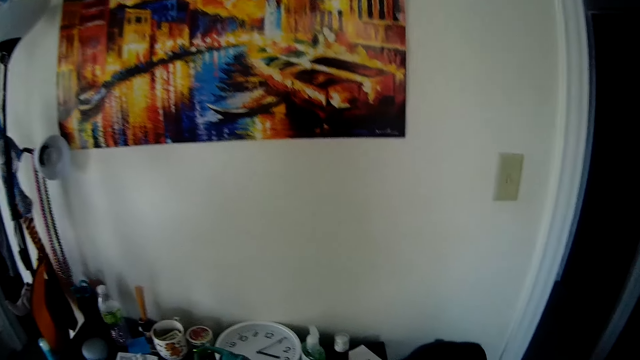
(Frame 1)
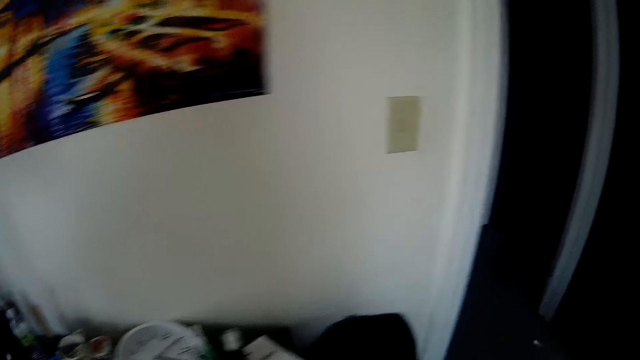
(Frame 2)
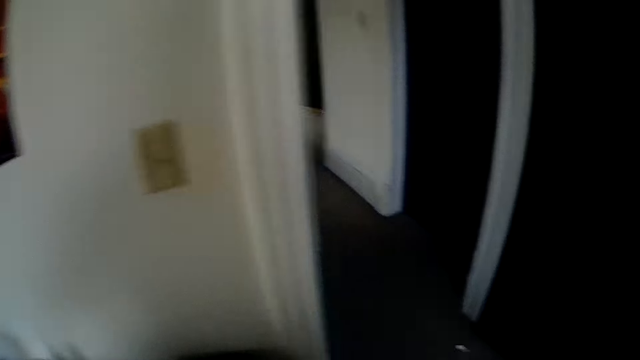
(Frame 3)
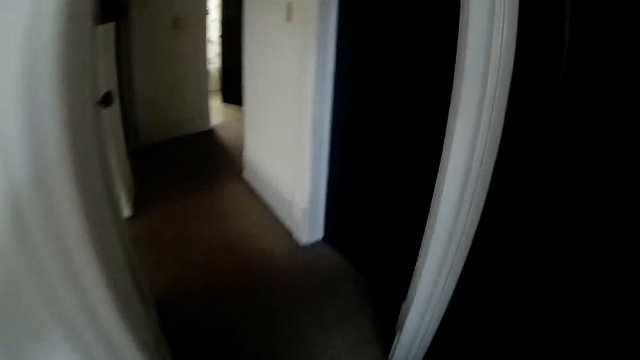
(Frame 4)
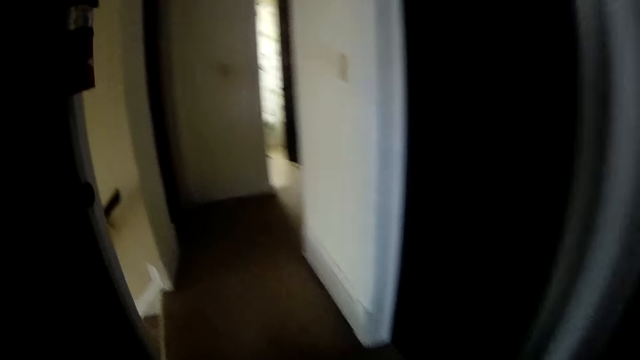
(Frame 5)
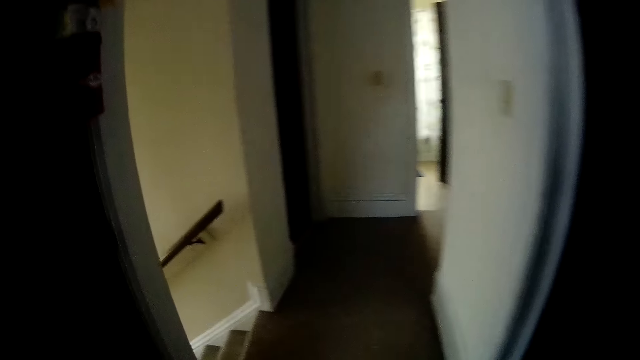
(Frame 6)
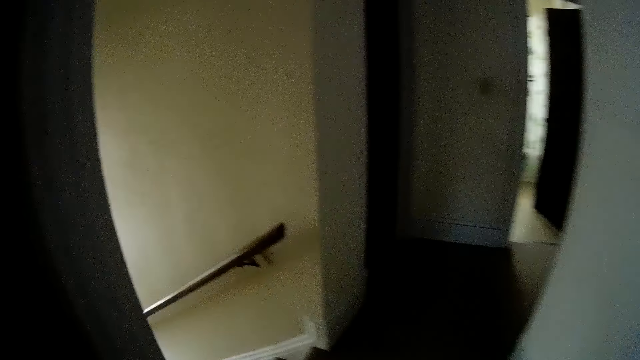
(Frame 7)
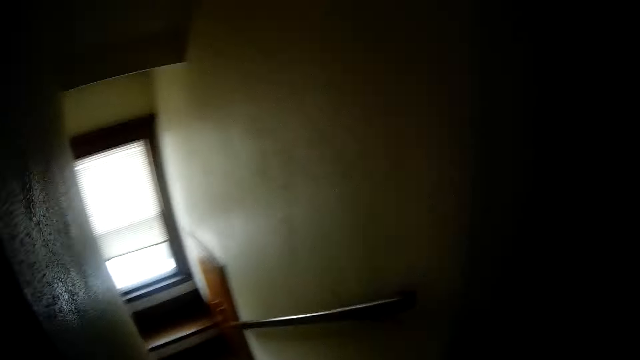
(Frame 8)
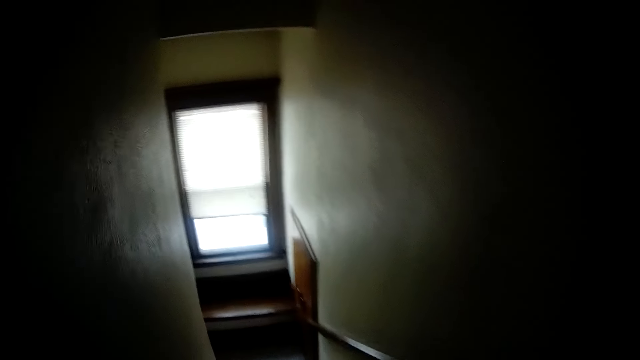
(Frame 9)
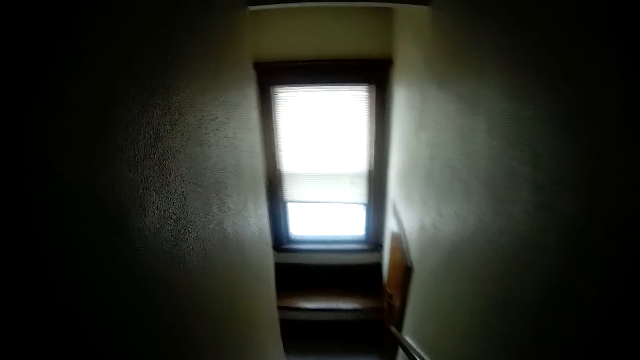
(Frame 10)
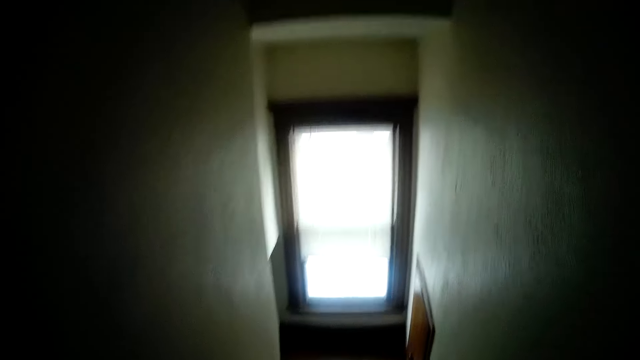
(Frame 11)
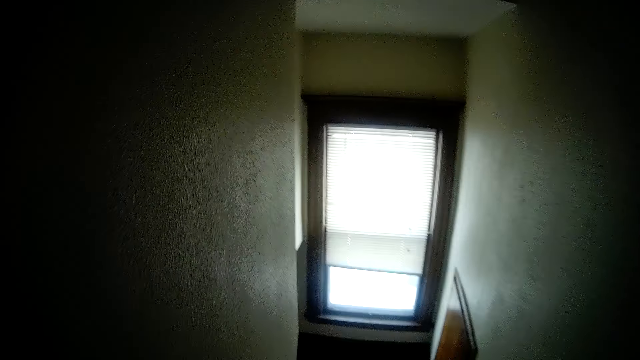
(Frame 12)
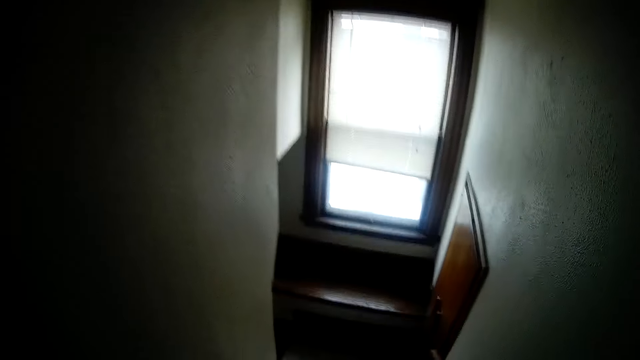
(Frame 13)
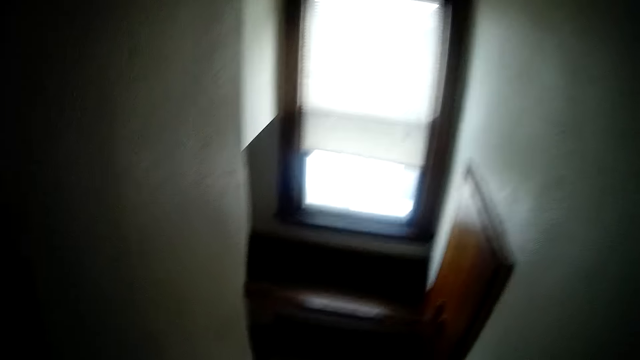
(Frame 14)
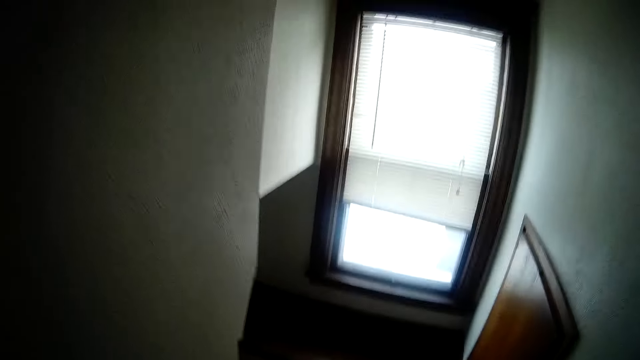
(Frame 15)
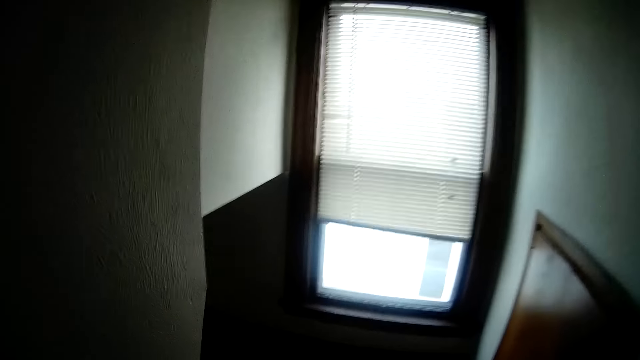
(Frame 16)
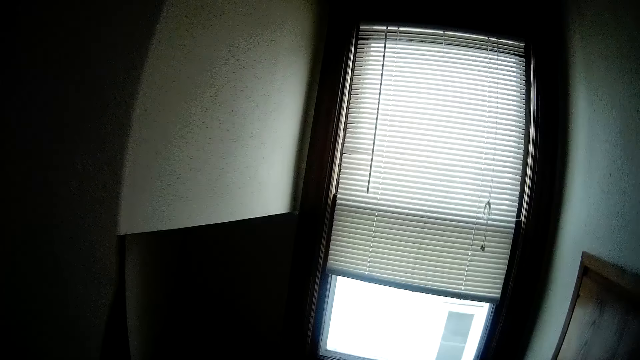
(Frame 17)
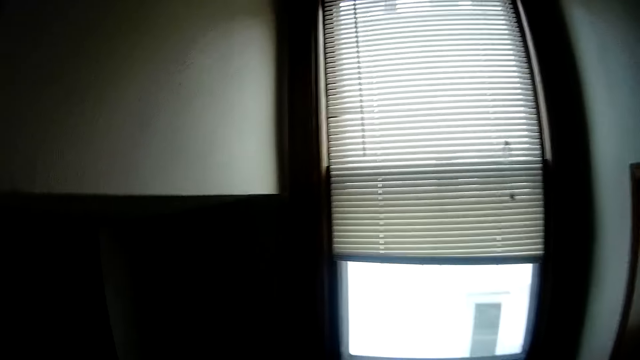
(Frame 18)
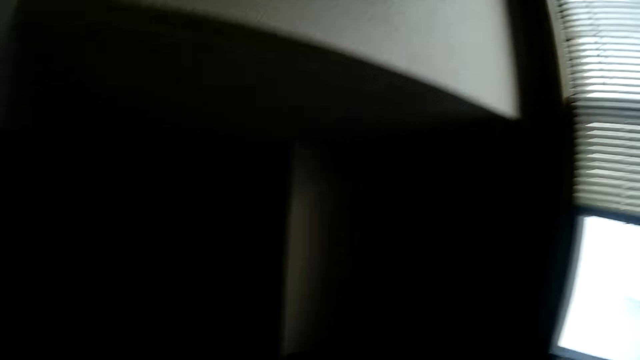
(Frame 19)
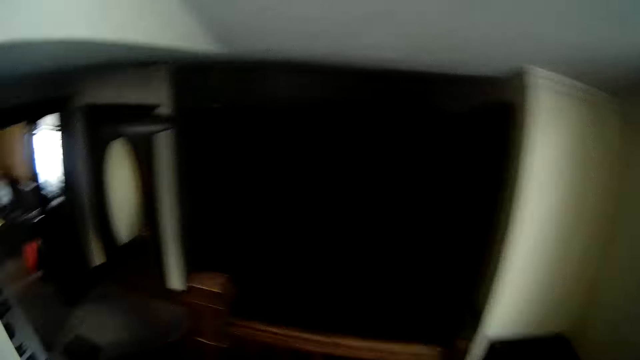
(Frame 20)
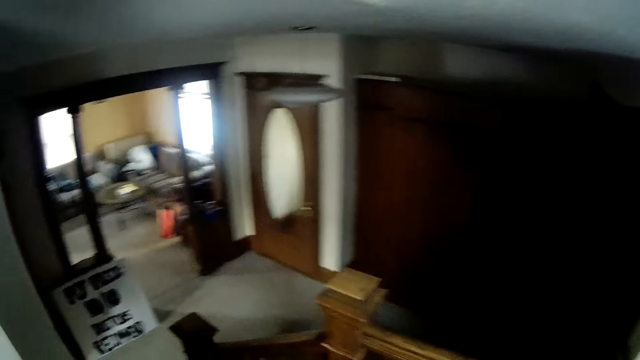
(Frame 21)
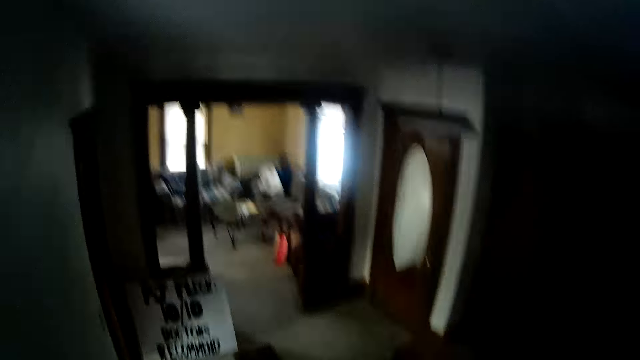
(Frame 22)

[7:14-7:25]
The camera wearer climbs down the stairs.

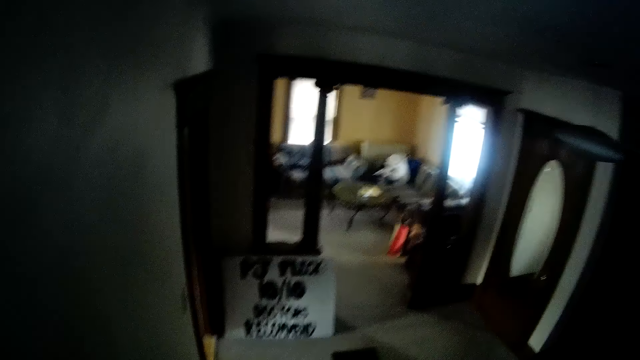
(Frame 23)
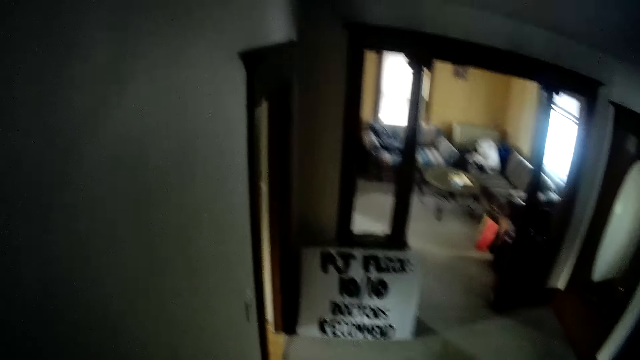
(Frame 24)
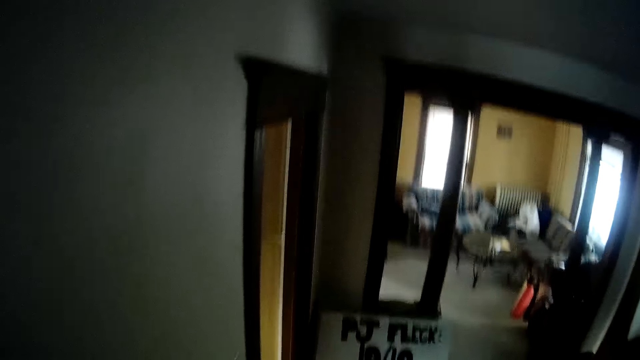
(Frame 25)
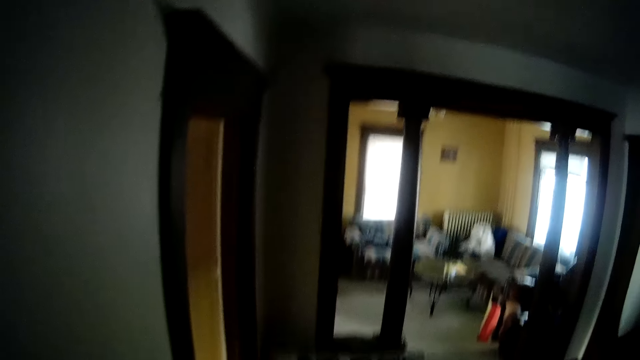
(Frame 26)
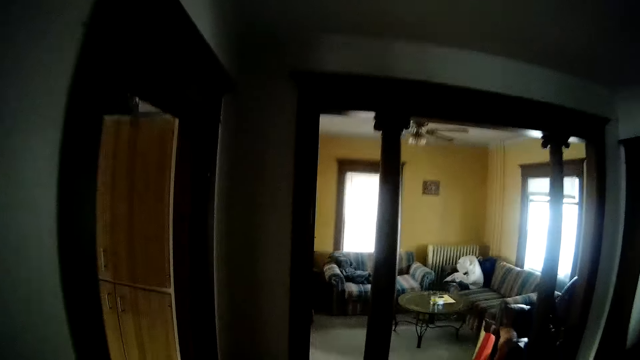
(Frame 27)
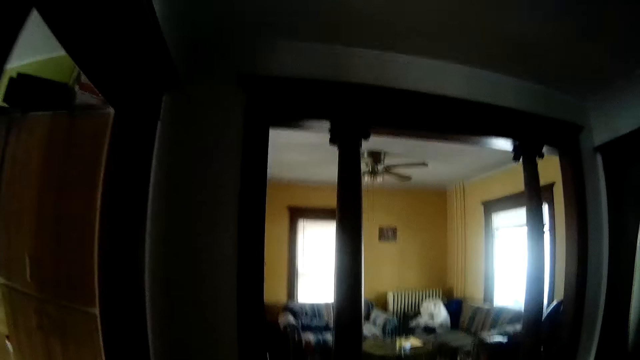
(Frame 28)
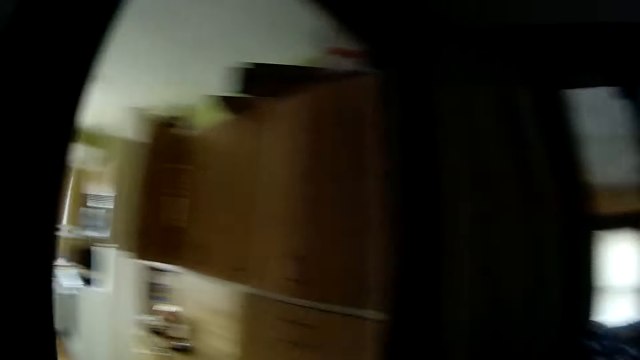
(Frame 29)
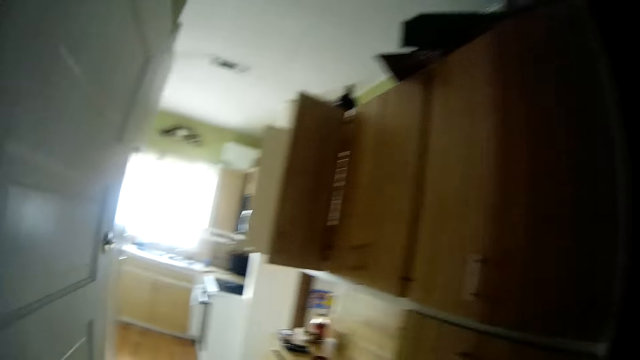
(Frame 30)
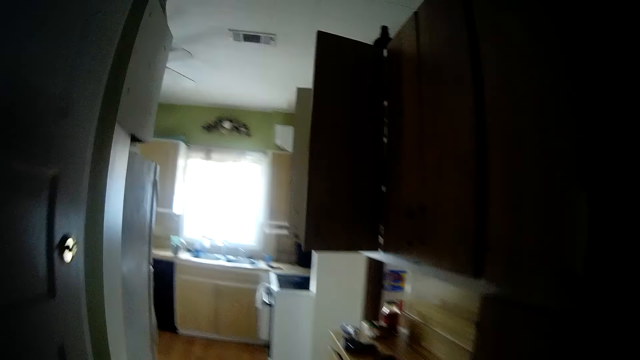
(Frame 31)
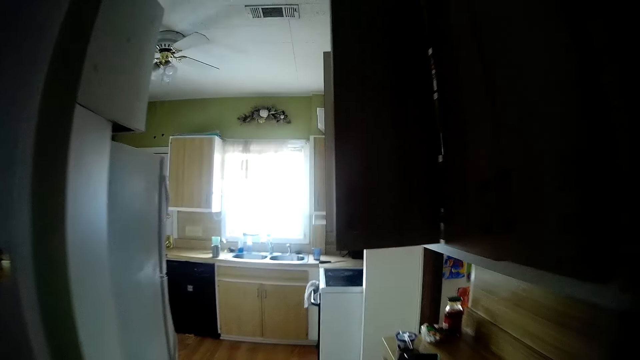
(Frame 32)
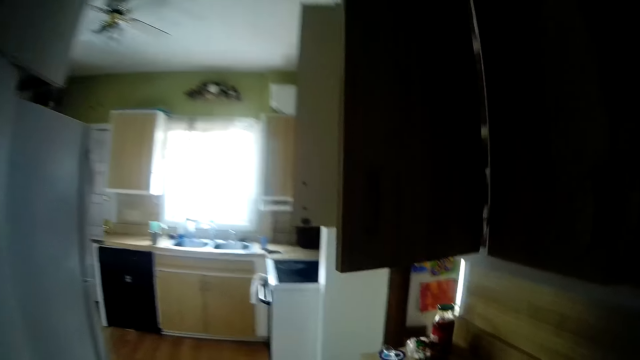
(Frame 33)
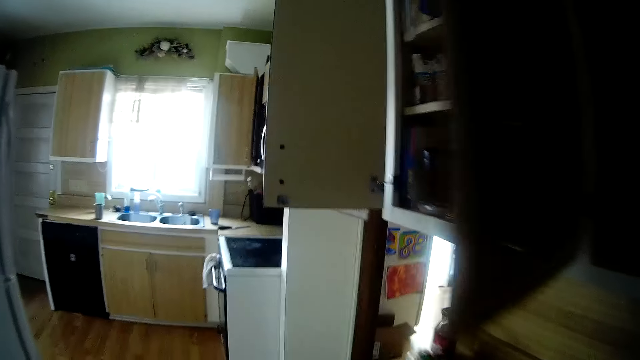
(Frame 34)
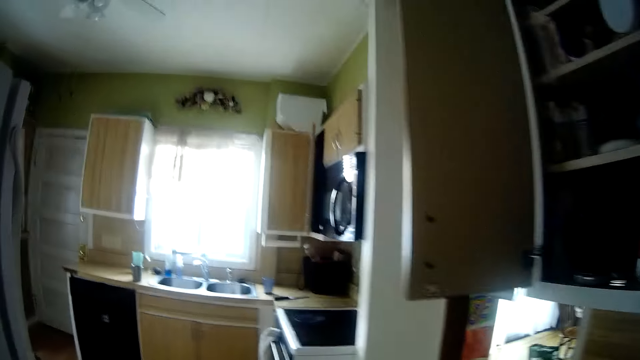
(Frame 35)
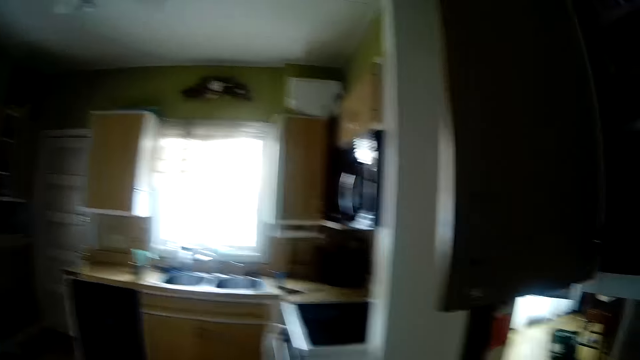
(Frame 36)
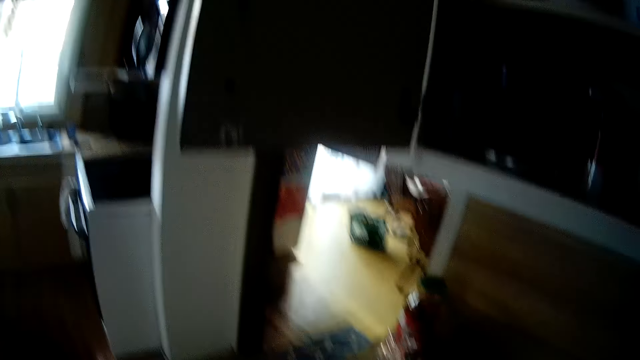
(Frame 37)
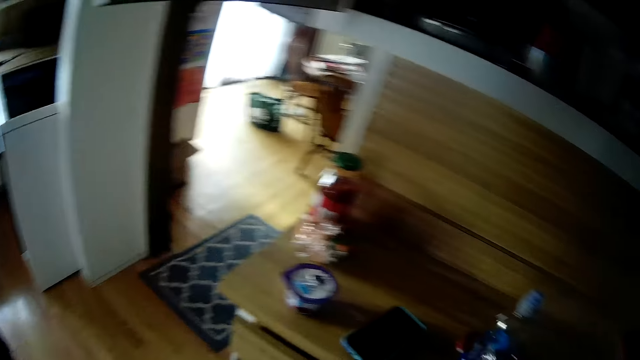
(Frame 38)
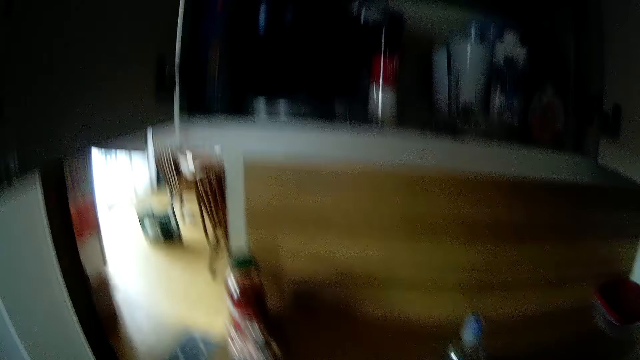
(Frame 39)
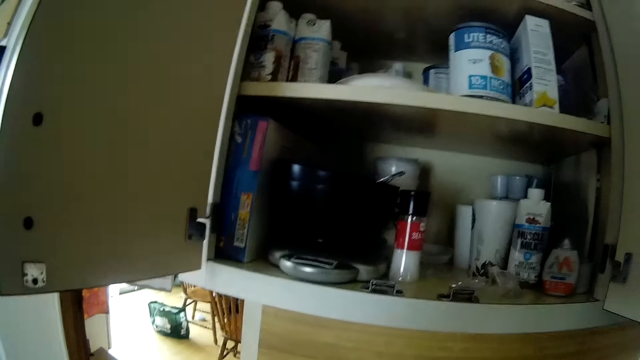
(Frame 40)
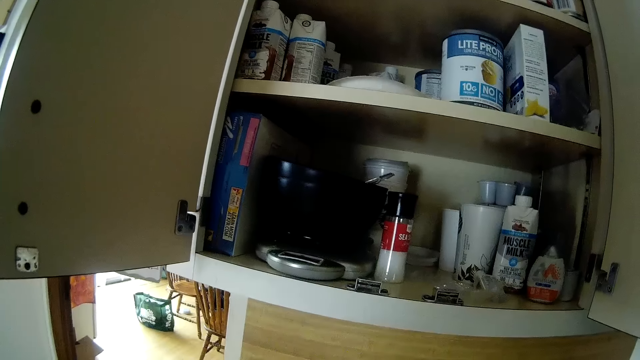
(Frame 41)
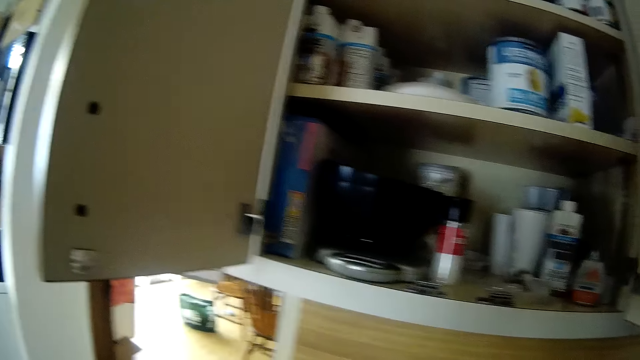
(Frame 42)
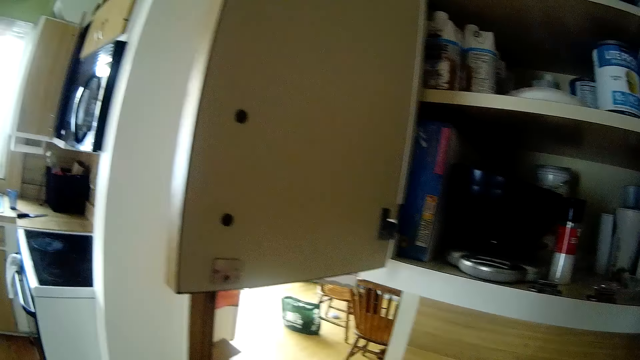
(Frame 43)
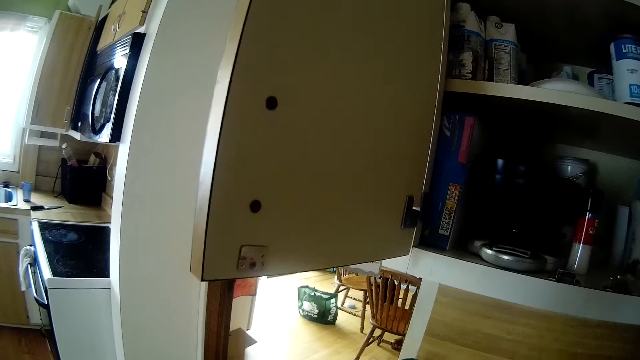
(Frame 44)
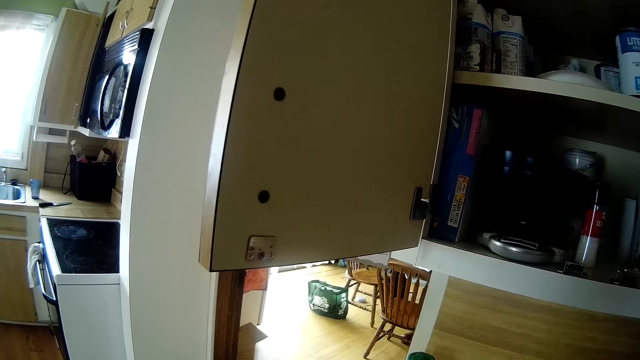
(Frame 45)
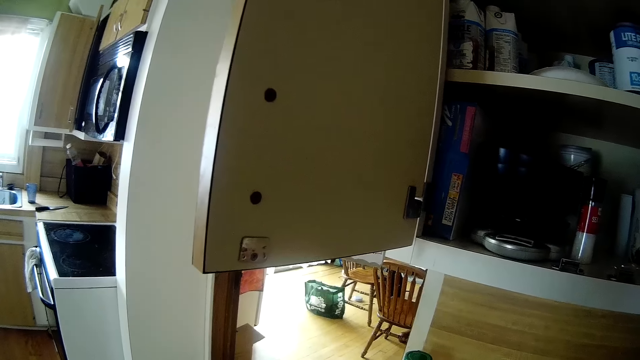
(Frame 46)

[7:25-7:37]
The camera wearer walks into the kitchen. They look around.
